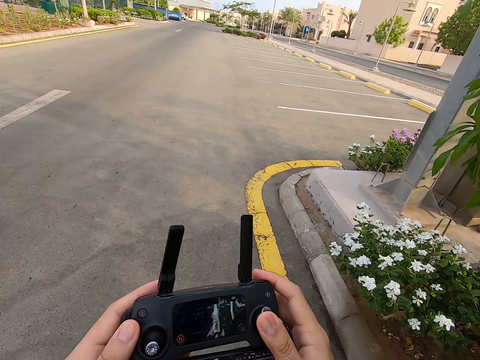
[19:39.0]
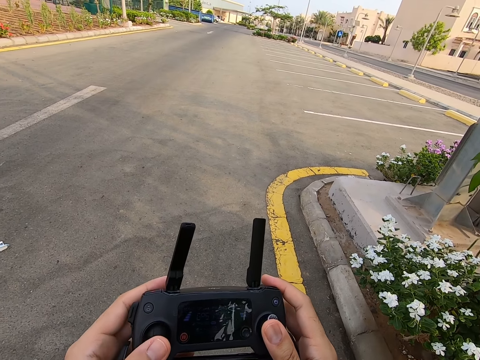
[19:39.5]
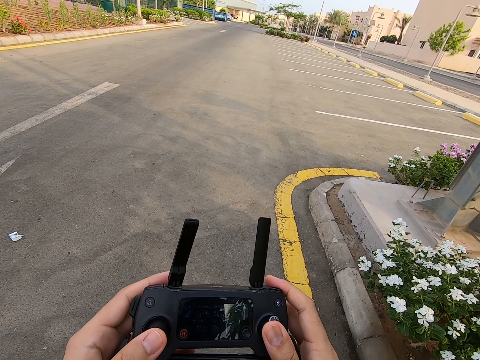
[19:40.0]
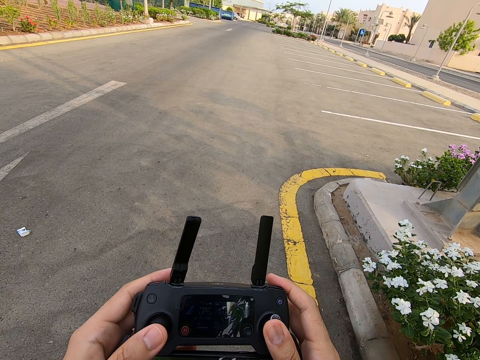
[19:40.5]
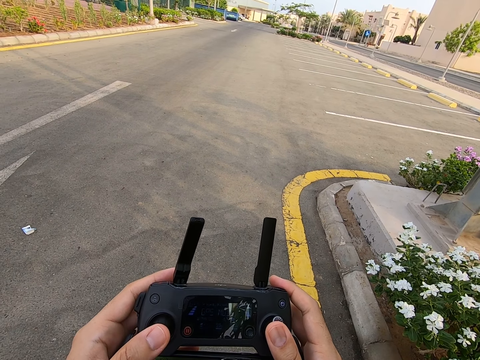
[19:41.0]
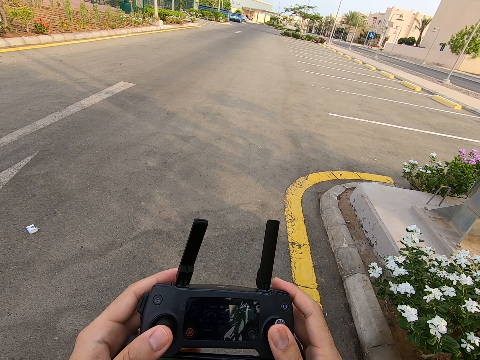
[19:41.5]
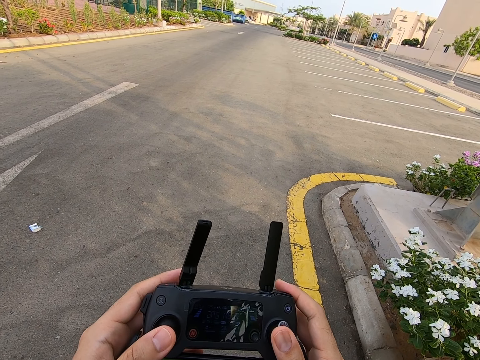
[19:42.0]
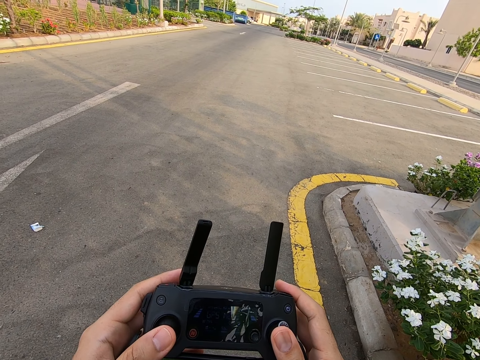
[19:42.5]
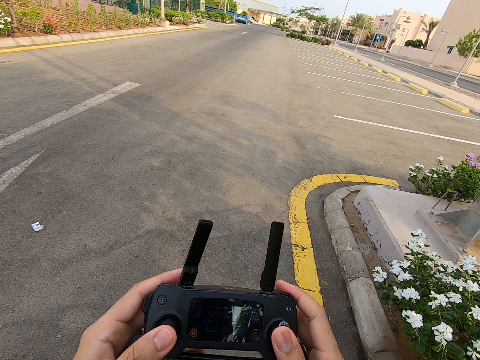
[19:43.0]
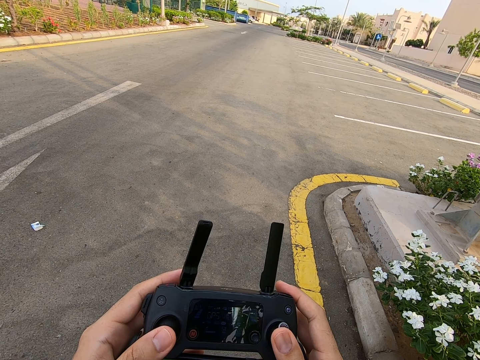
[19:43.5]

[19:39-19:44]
The camera wearer presses the drone controller.

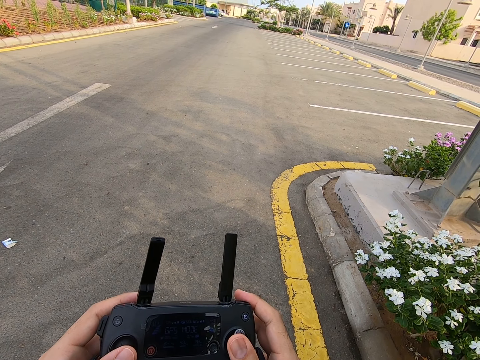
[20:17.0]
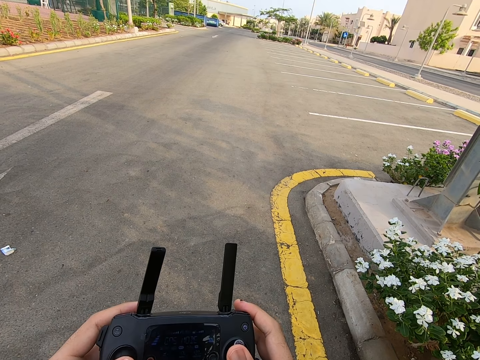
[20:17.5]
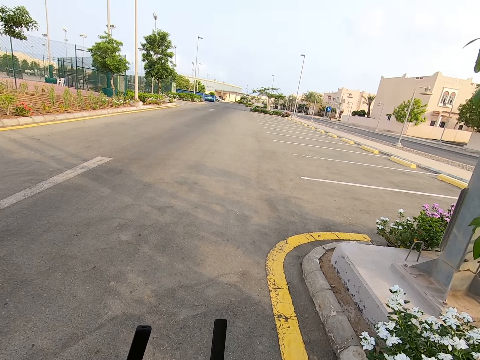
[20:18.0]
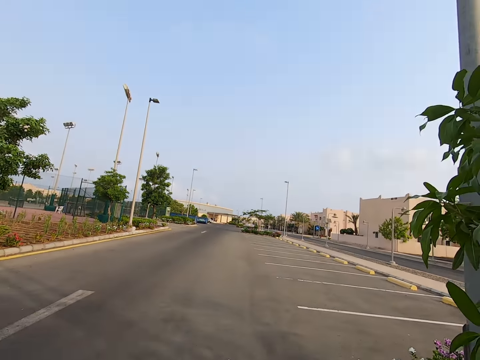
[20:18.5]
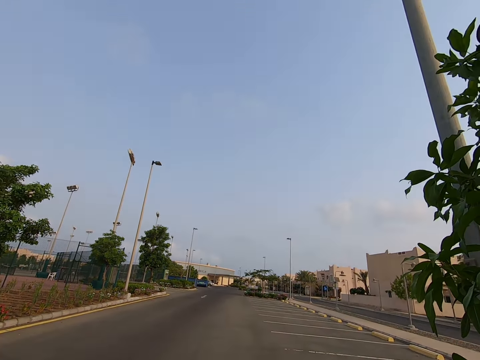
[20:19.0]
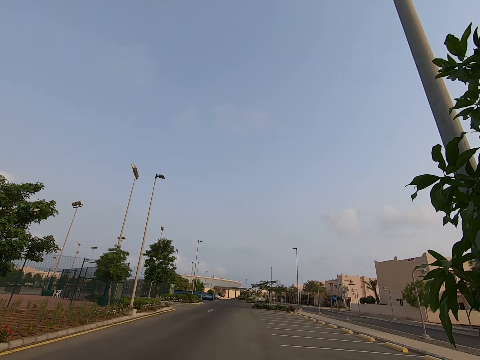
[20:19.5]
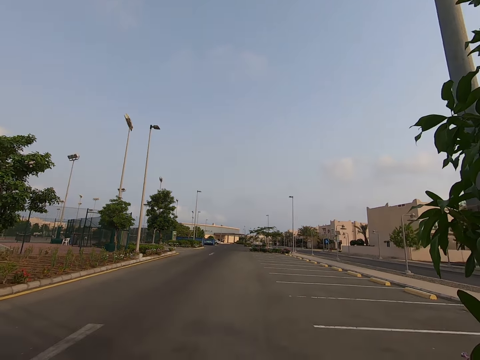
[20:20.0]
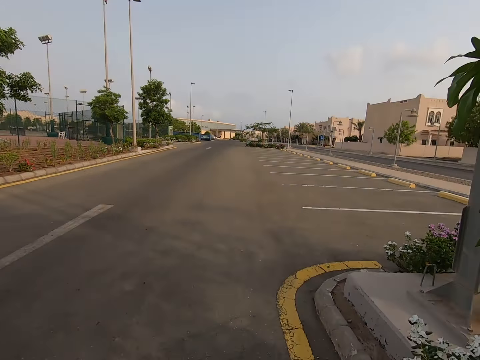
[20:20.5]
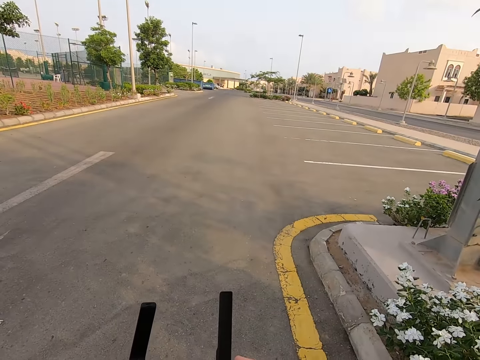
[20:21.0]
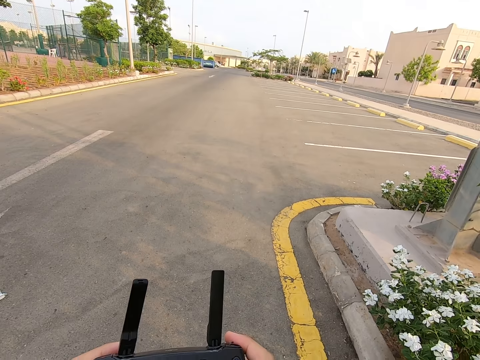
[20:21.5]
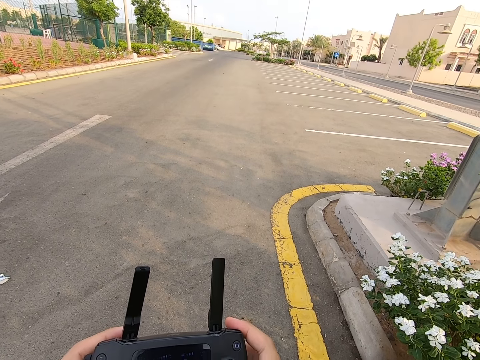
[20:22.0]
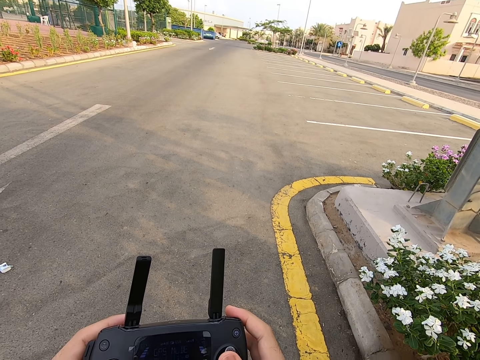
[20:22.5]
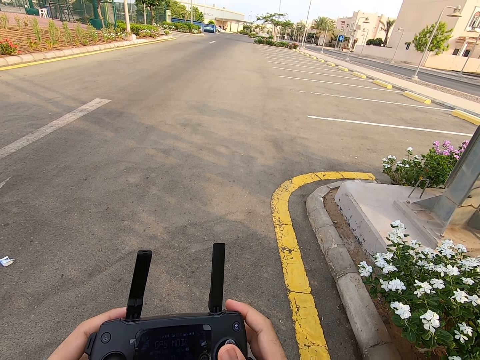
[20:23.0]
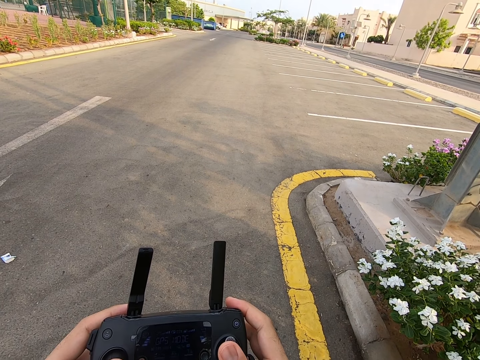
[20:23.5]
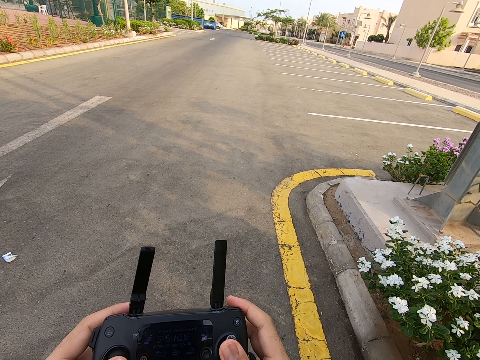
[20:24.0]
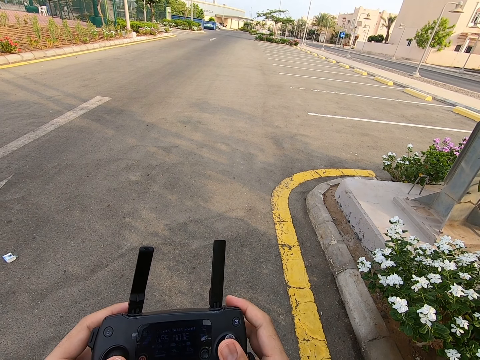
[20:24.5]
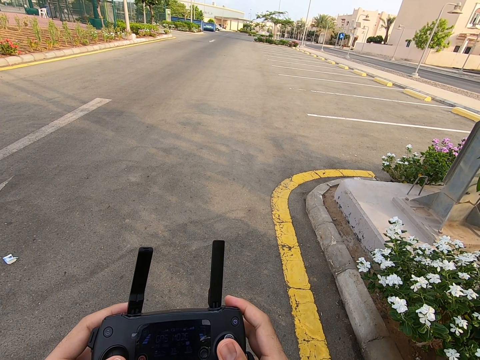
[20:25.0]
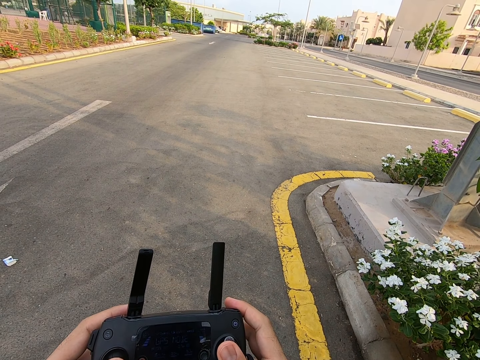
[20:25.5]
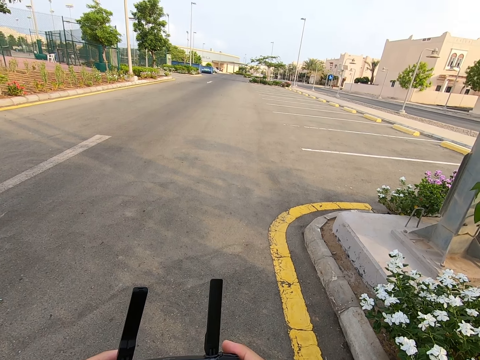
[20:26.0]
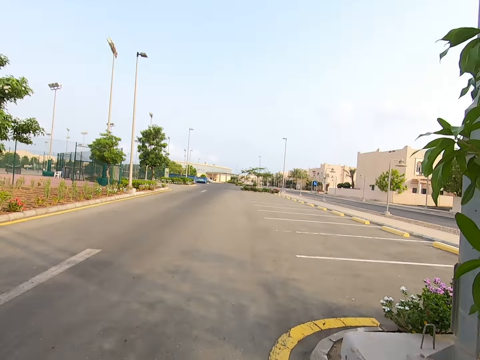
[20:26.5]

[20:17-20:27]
The camera wearer looks around. They press the drone controller.

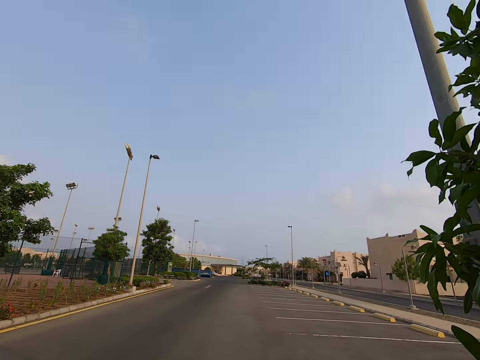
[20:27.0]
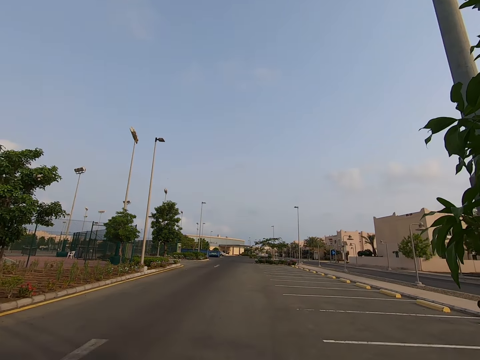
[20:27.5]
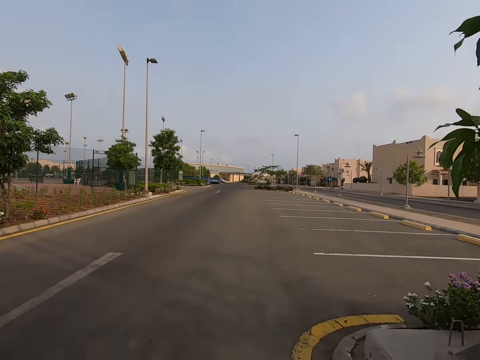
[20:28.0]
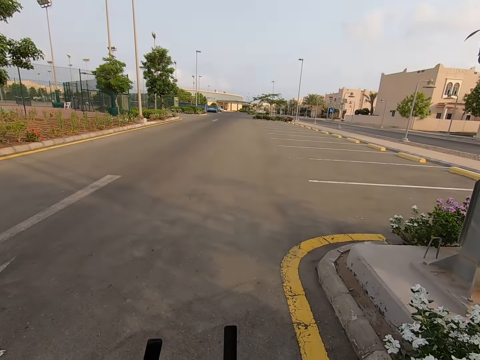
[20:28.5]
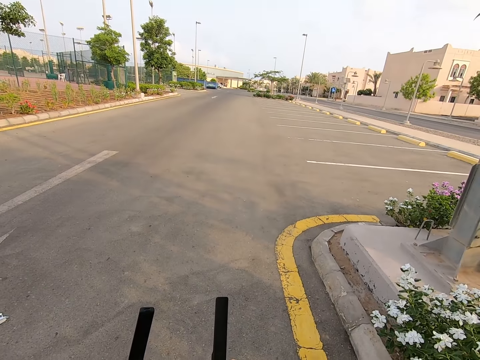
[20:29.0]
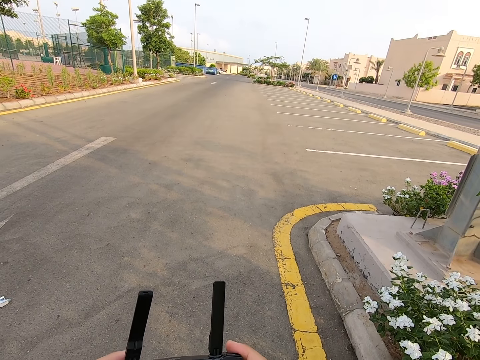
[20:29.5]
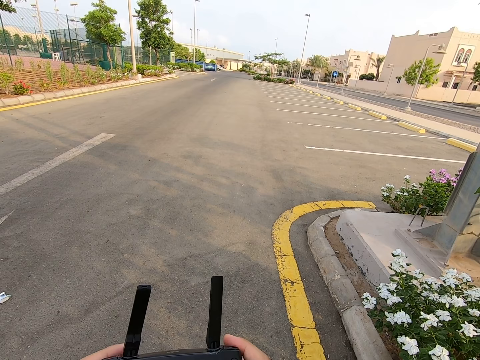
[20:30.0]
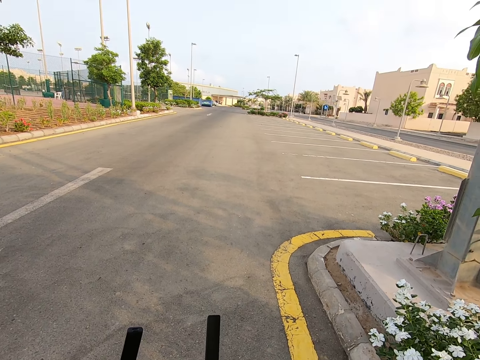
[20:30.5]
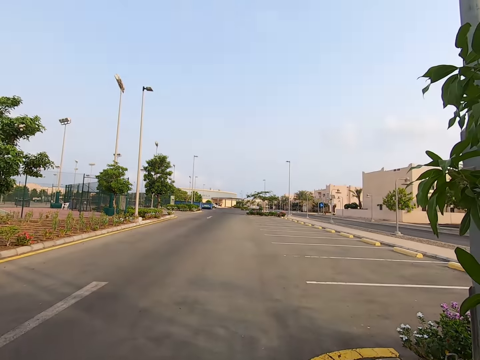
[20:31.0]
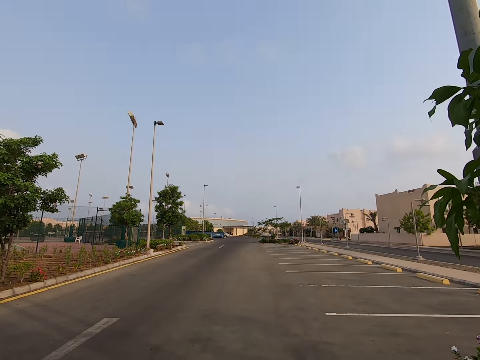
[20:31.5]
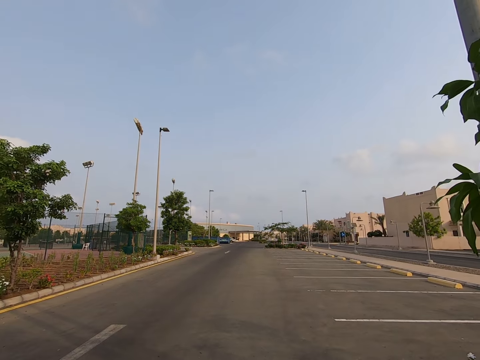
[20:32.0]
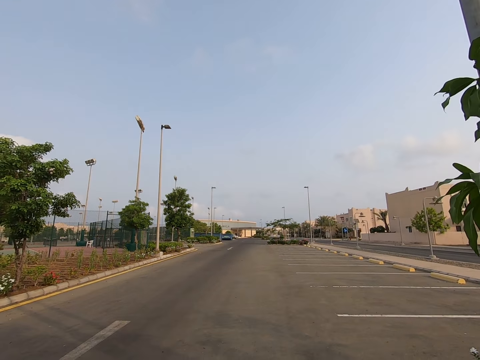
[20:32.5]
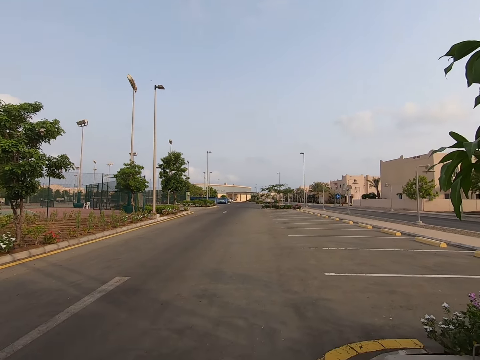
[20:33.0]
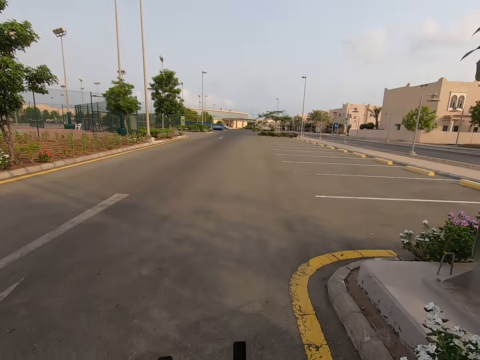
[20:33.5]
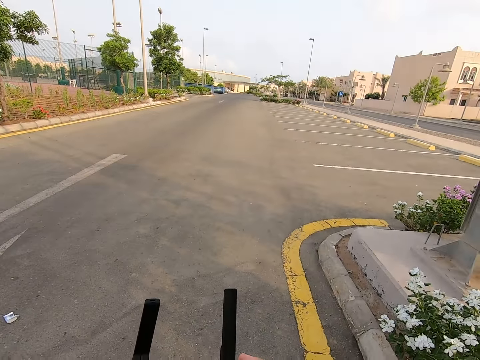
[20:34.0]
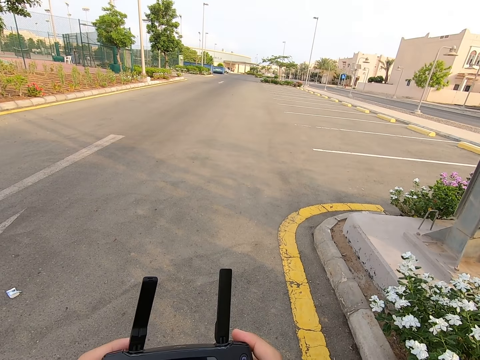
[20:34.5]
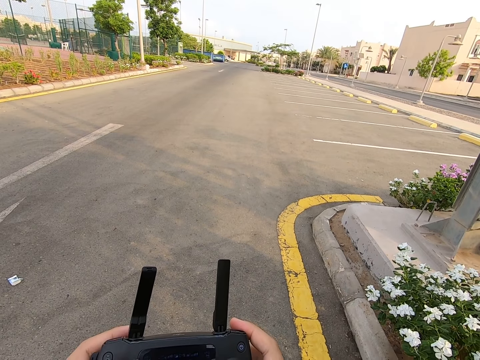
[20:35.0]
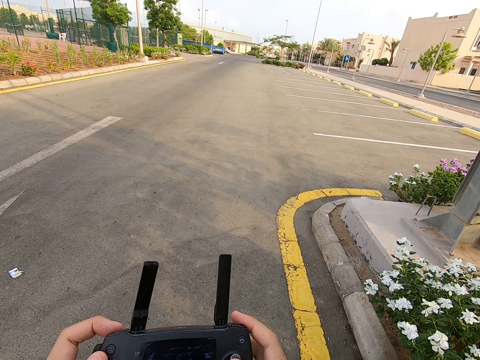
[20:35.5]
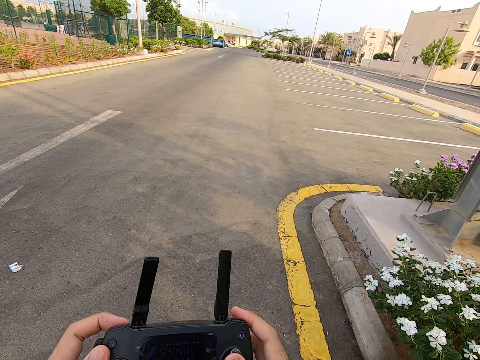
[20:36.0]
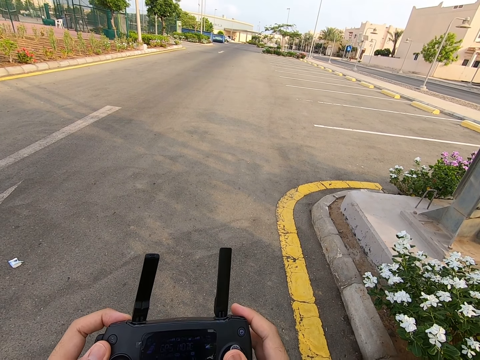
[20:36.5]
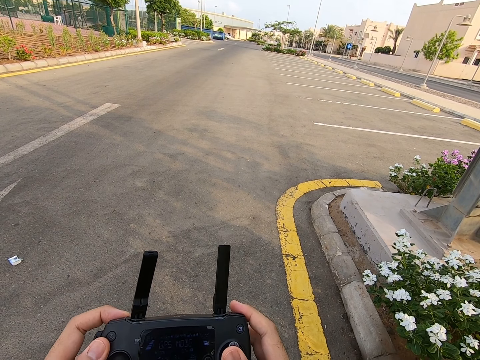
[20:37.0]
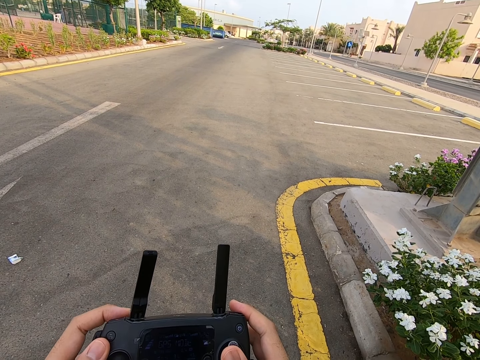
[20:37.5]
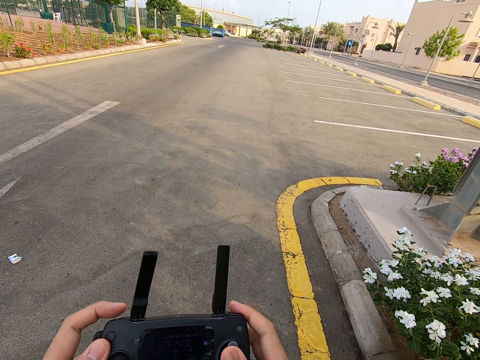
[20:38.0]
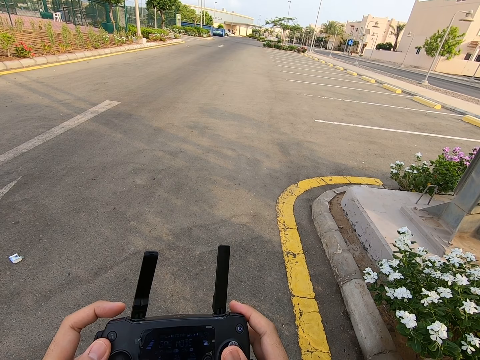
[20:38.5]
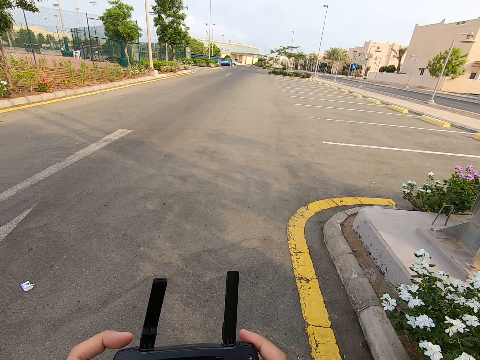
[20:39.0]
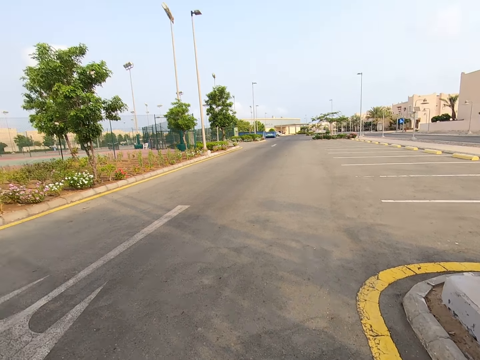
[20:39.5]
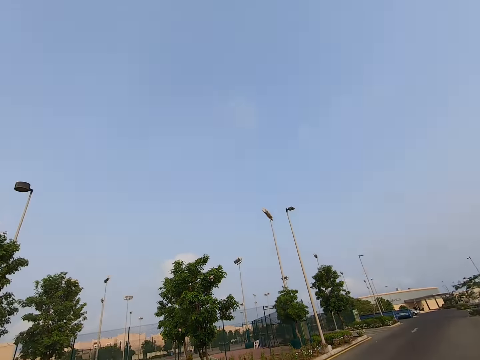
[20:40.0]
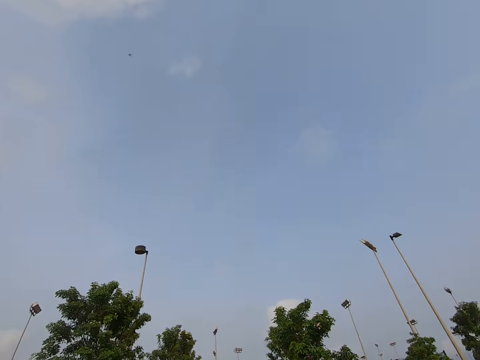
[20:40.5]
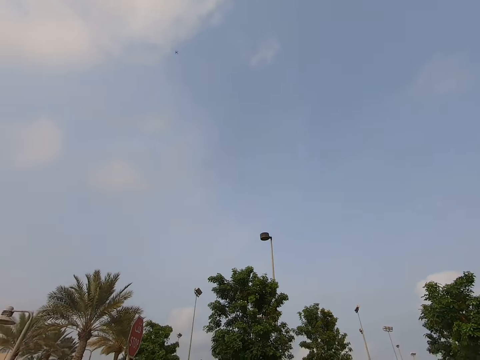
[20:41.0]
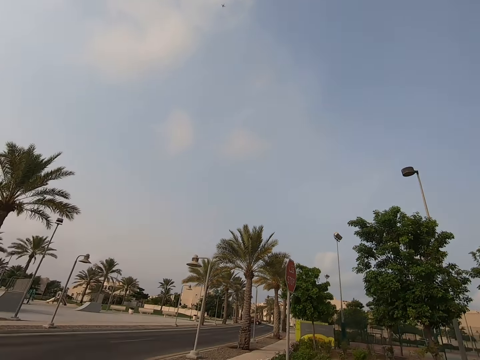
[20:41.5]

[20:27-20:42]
The camera wearer looks around. They press the drone controller. They look around. They press the drone controller. They look around.
